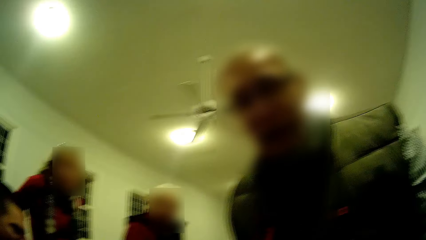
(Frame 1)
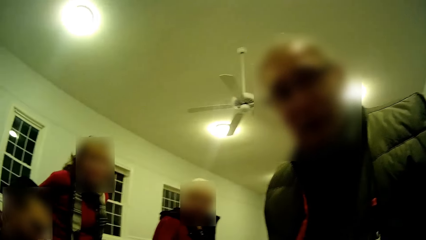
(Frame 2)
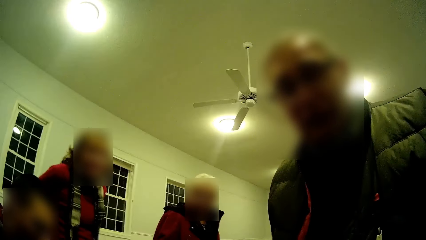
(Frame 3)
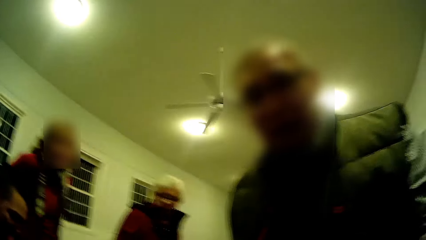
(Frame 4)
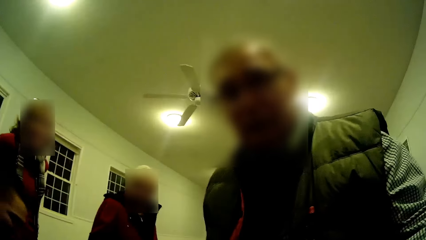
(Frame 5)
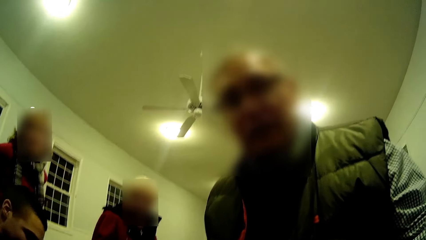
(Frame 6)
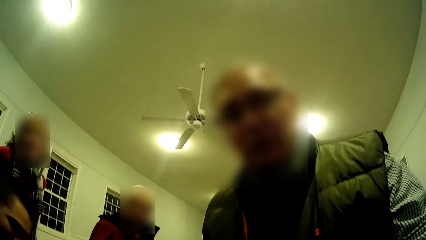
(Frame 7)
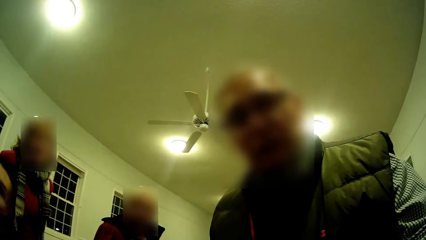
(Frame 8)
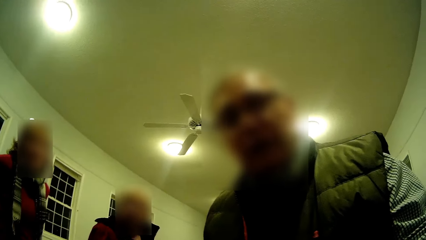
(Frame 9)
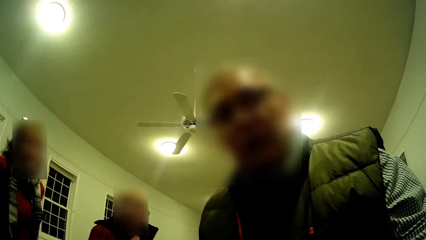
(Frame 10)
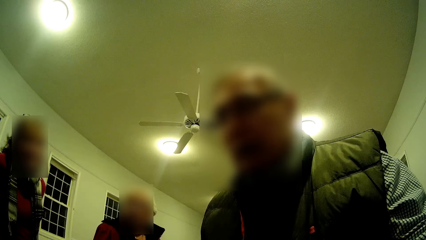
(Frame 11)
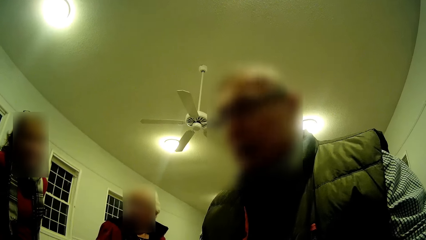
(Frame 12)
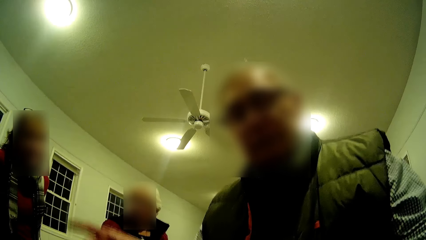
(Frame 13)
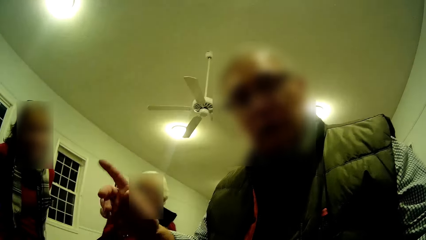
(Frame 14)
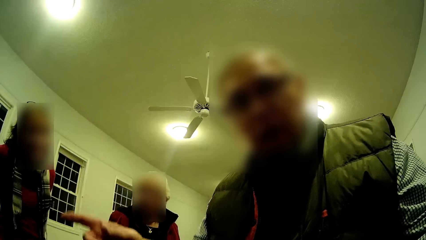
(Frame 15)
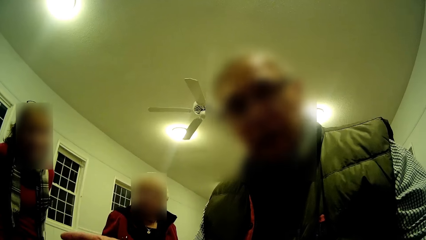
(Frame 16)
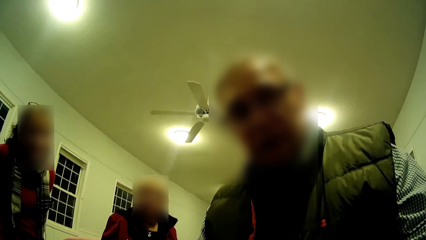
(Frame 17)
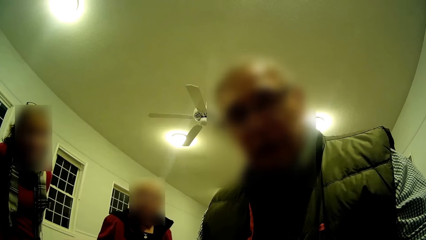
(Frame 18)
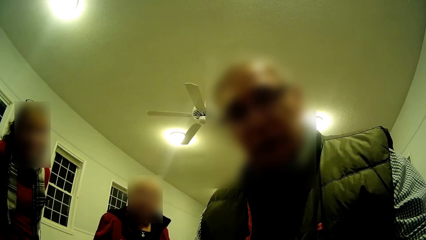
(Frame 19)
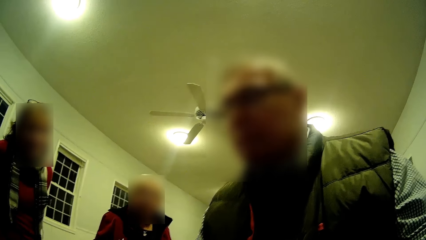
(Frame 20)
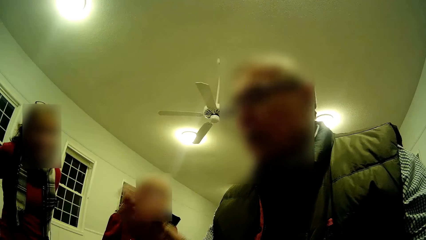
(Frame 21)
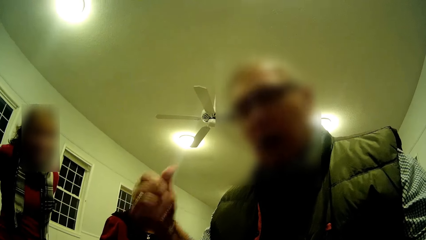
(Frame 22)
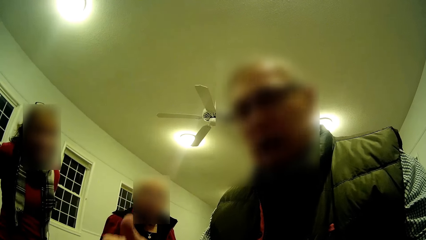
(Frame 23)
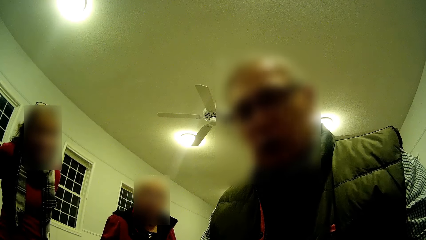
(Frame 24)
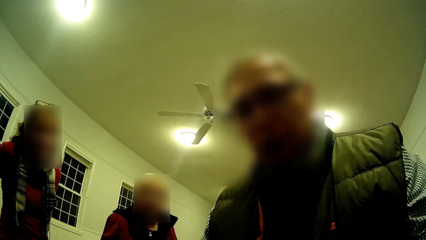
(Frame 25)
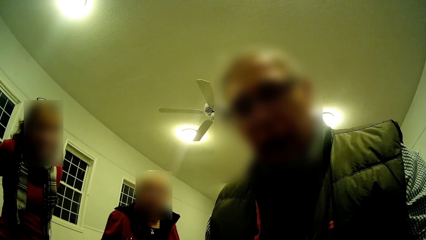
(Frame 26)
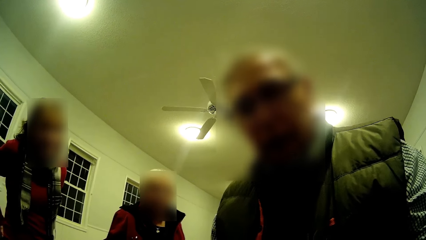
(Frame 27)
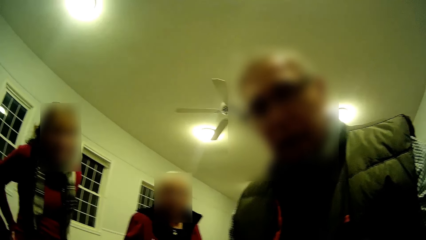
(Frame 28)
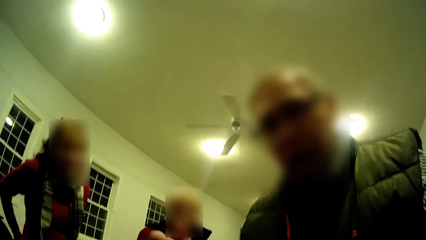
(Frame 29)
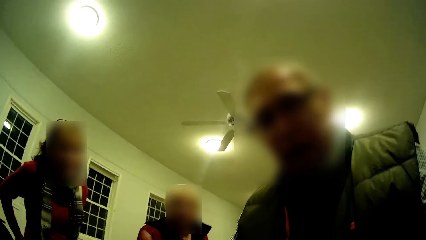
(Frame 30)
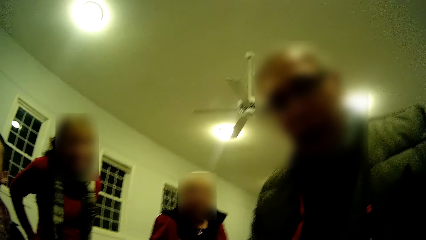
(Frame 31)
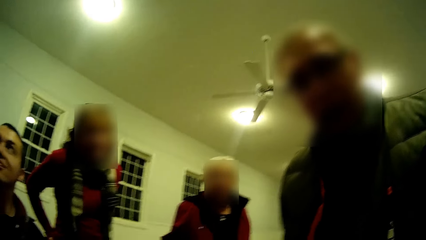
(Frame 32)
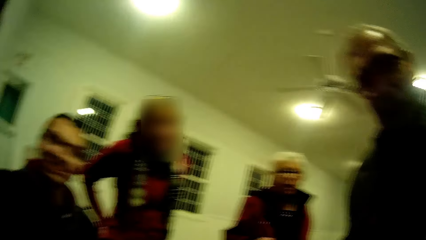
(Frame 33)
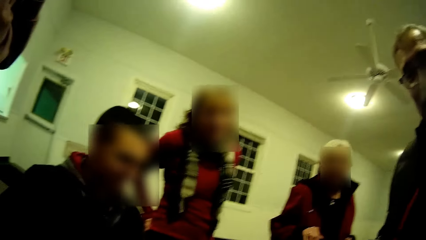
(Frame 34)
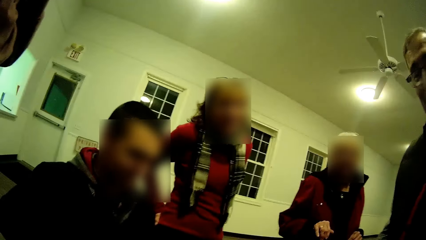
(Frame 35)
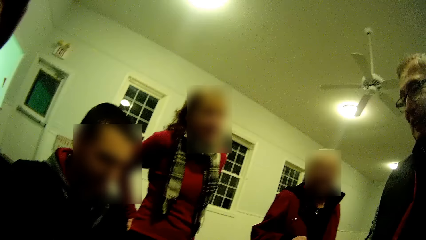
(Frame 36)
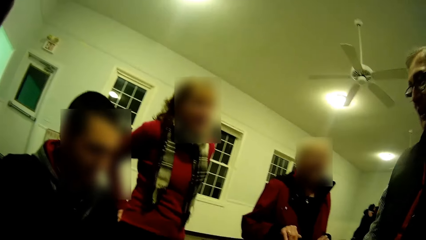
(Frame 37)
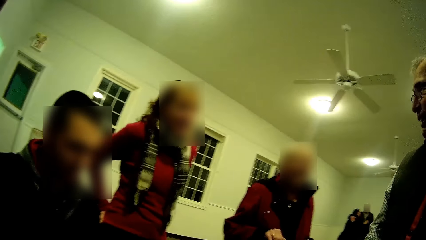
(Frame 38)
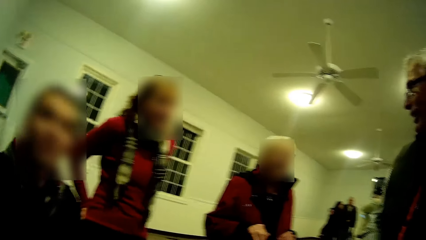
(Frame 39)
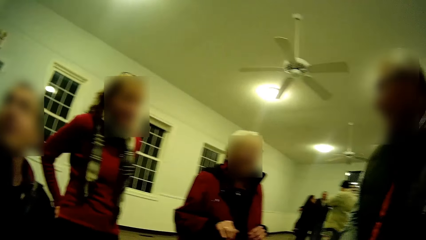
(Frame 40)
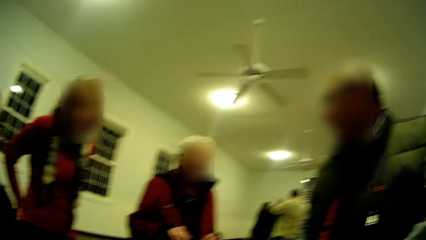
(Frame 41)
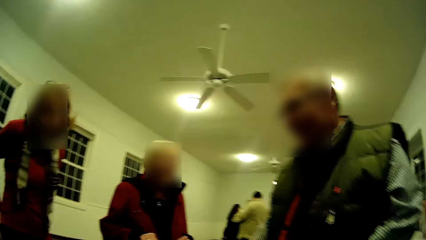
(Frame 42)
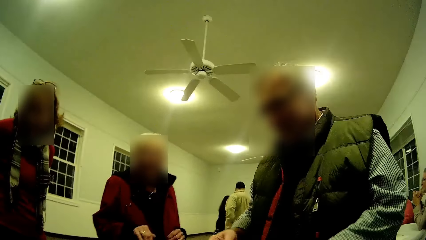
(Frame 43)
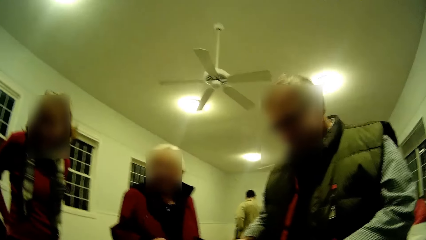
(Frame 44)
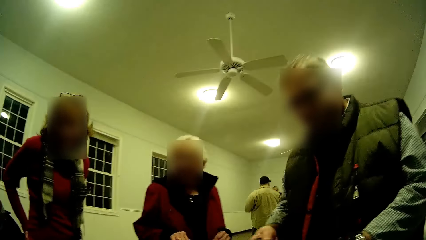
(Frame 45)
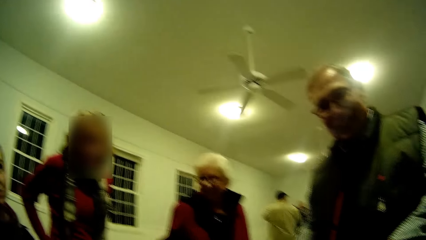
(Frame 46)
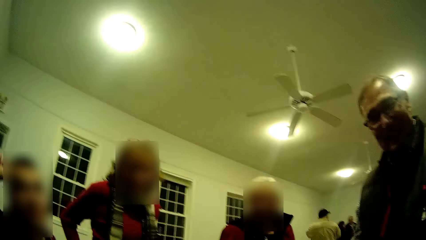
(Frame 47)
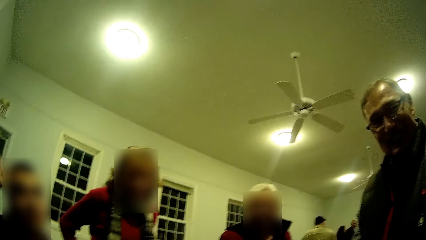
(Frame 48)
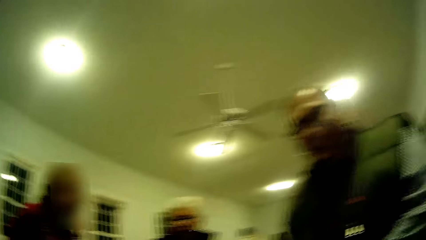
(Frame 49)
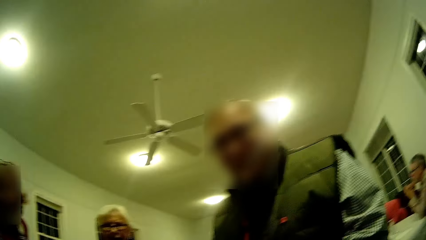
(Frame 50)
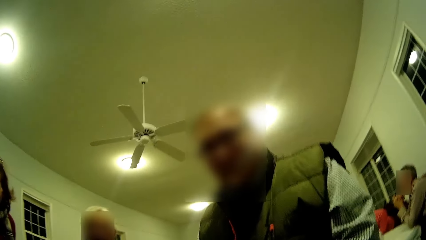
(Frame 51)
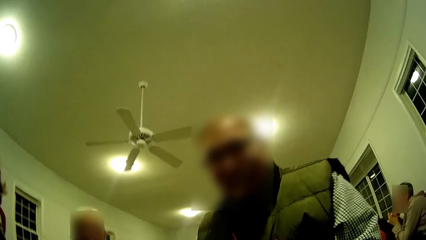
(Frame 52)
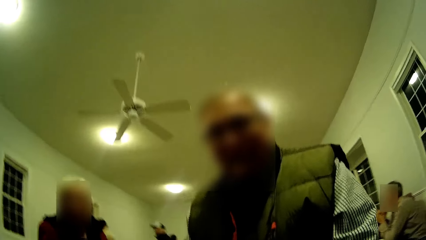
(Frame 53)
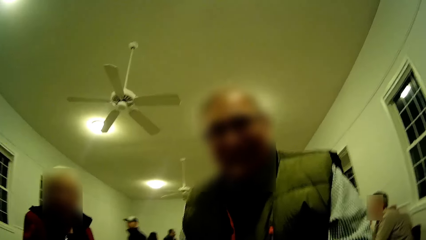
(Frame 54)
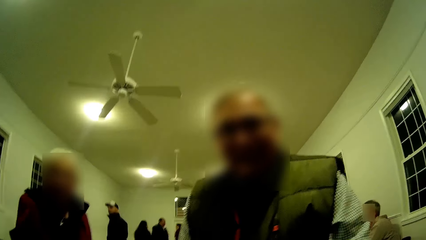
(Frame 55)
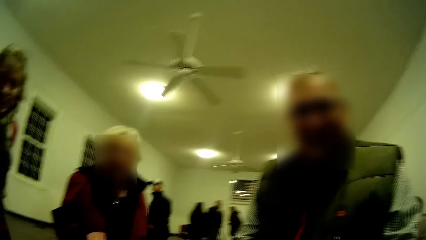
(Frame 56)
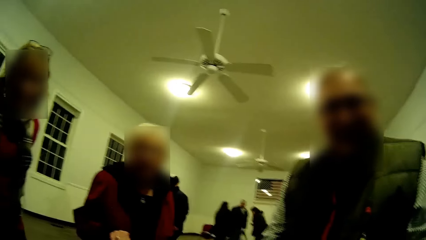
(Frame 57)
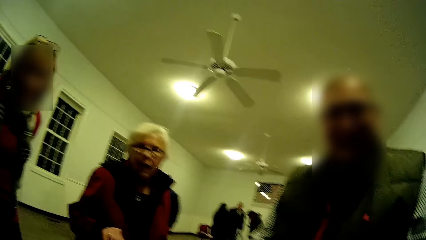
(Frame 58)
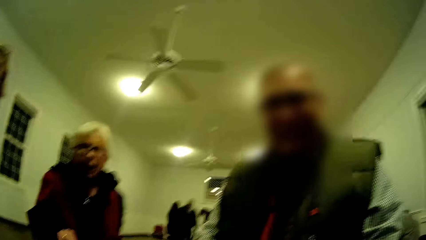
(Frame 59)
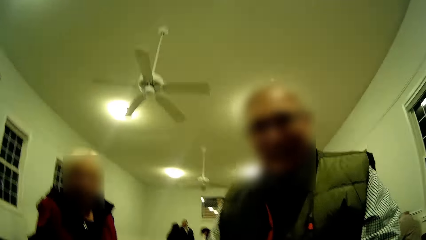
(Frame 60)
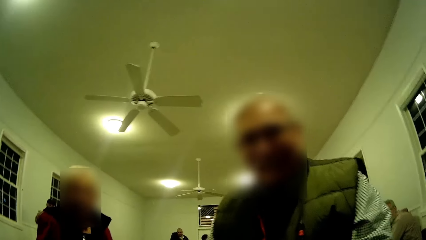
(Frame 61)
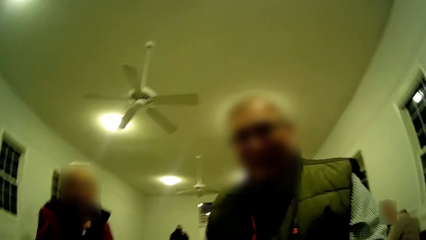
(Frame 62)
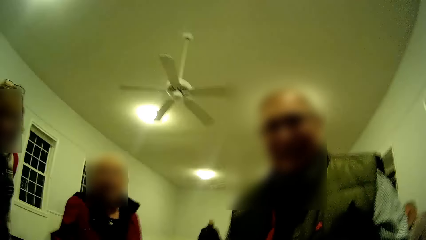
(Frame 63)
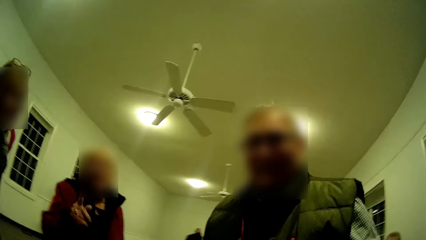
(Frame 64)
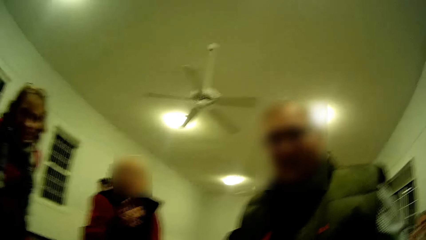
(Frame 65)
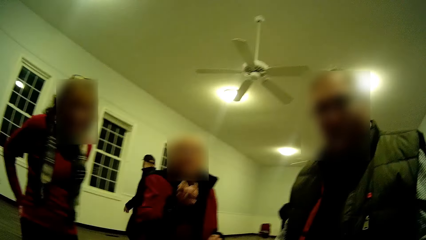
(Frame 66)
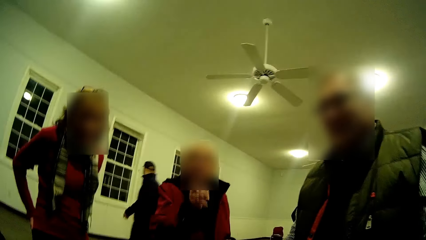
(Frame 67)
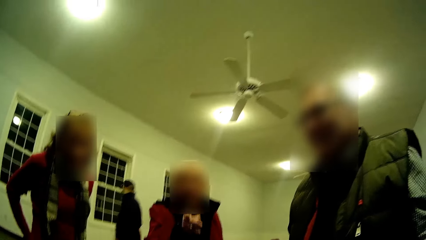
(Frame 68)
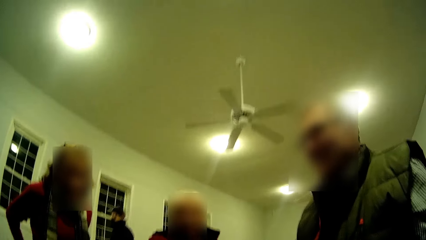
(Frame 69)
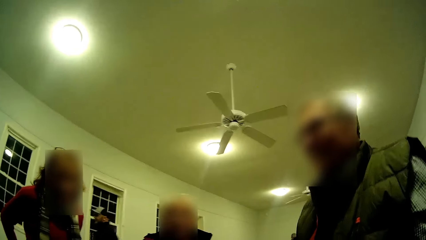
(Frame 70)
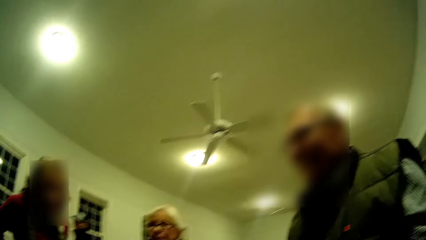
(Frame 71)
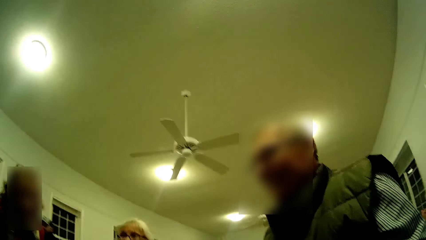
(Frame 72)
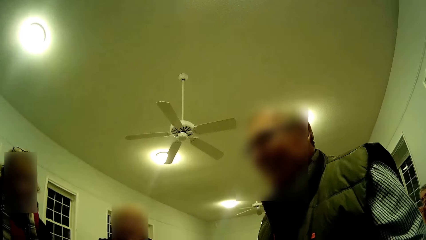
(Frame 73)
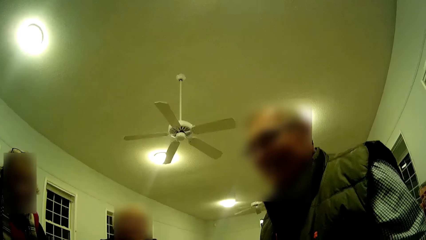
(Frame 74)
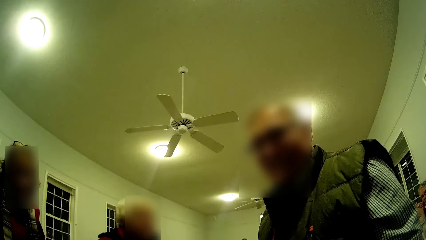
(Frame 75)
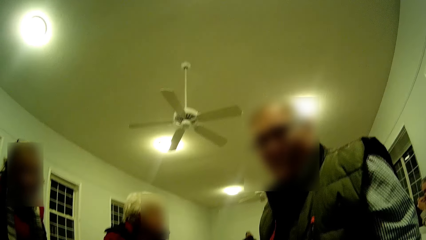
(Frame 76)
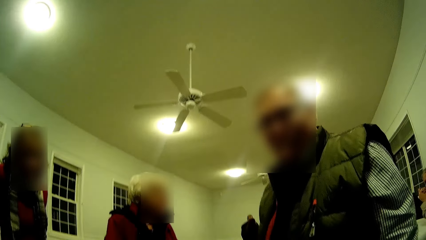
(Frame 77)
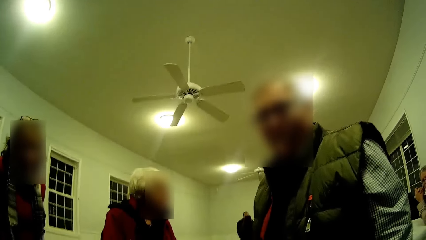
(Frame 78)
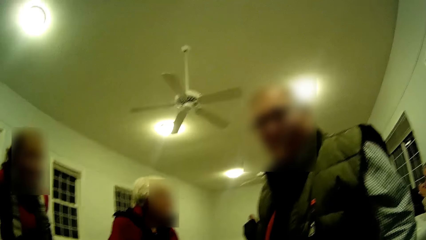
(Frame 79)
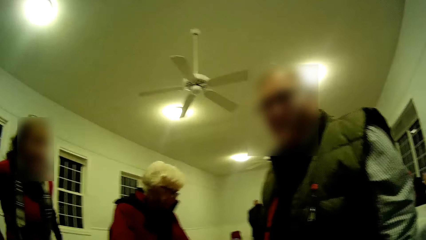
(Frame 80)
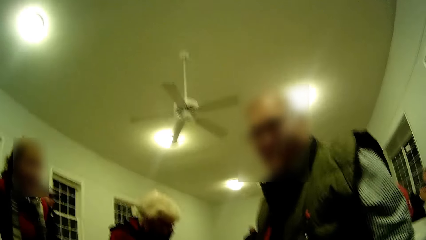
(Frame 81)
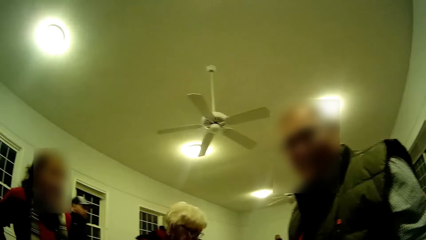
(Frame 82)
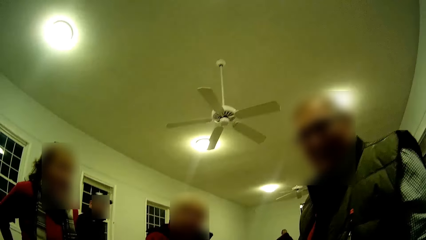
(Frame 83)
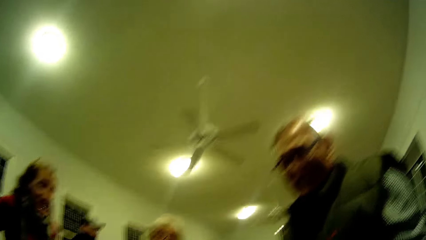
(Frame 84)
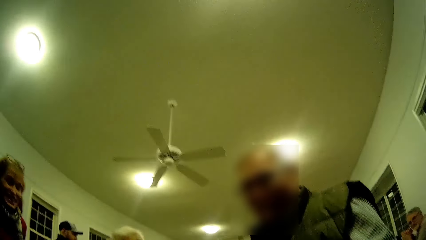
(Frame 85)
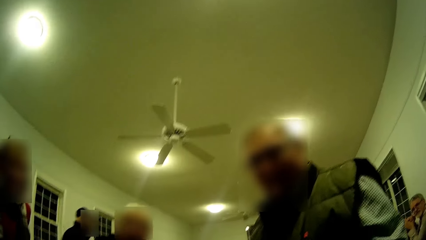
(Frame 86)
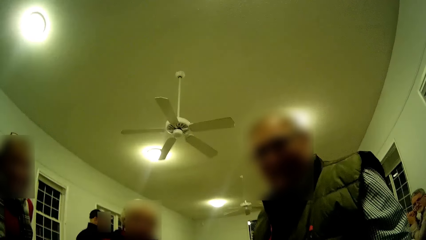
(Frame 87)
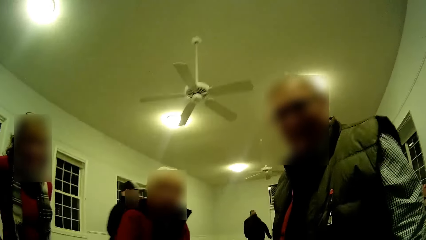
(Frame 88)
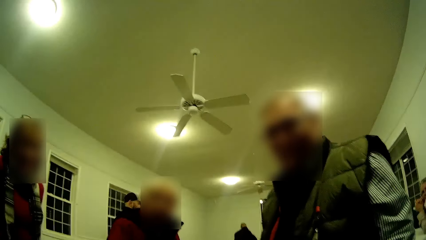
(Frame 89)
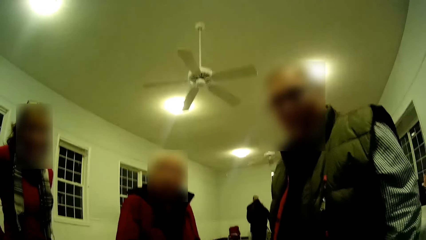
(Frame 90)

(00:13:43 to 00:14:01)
A woman talks. A man points his finger, moves his hand and talks. The man shakes his head. Another man looks at the camera and talks. Another woman talks. The first man converses. The first woman talks, looks at the camera and points her hands. The first man talks. The other woman puts her hand down.
